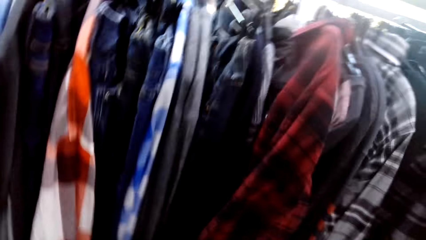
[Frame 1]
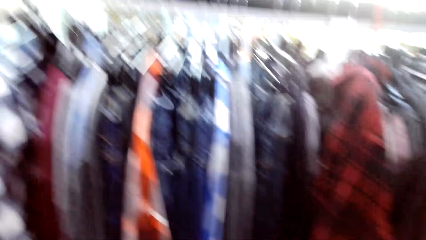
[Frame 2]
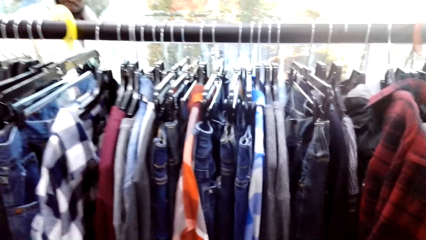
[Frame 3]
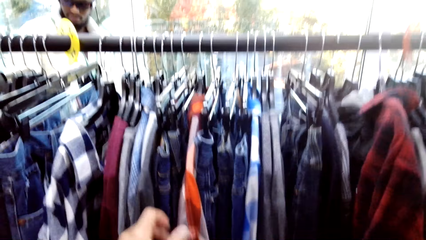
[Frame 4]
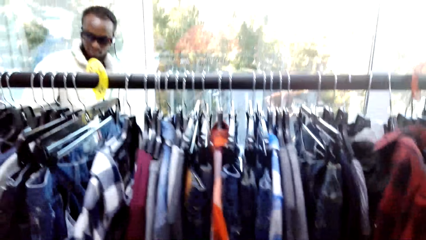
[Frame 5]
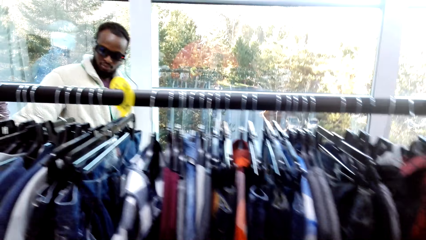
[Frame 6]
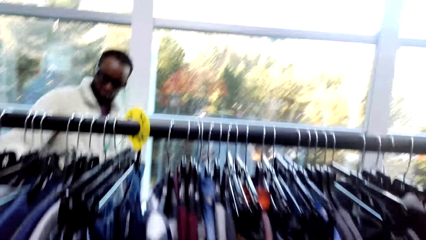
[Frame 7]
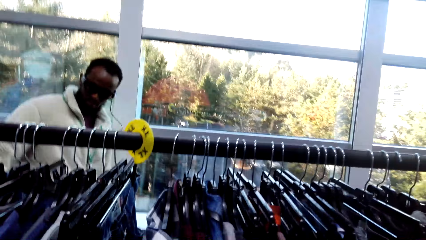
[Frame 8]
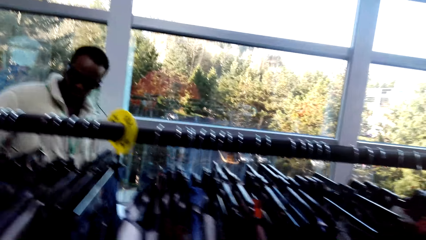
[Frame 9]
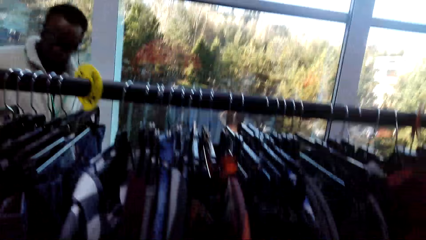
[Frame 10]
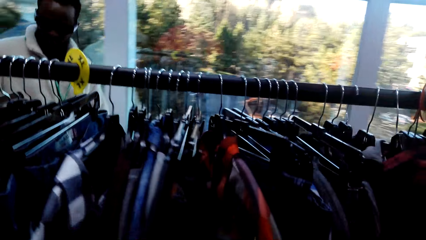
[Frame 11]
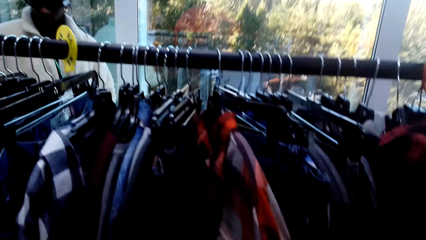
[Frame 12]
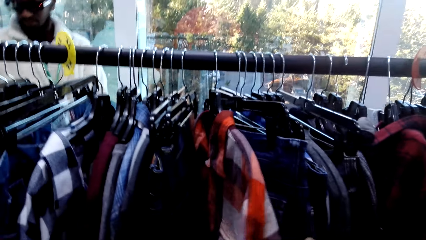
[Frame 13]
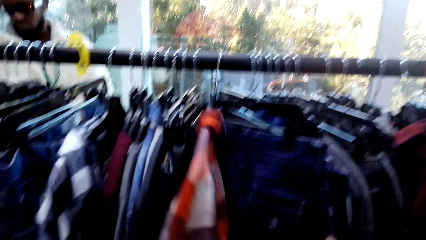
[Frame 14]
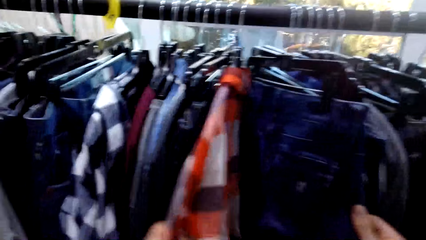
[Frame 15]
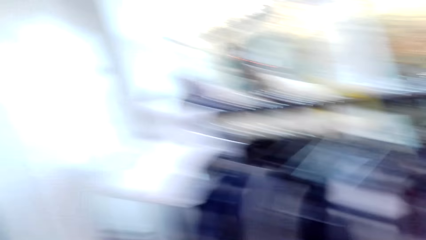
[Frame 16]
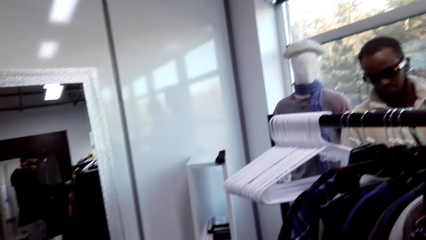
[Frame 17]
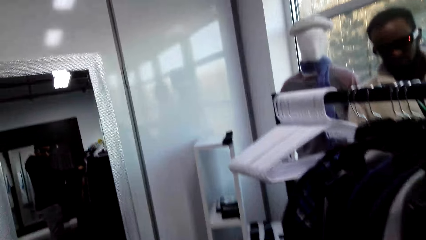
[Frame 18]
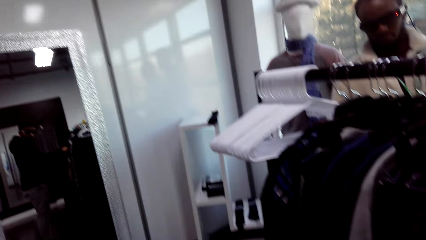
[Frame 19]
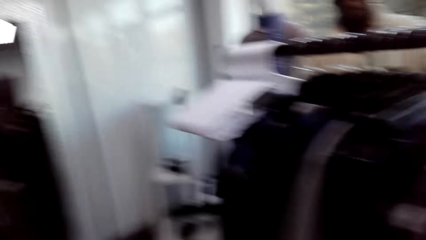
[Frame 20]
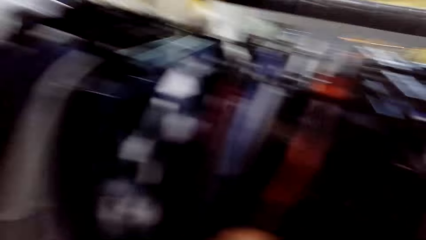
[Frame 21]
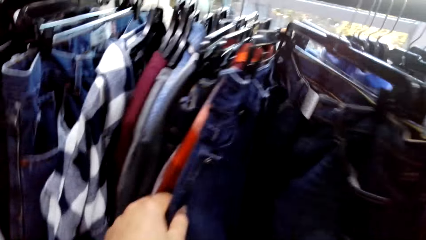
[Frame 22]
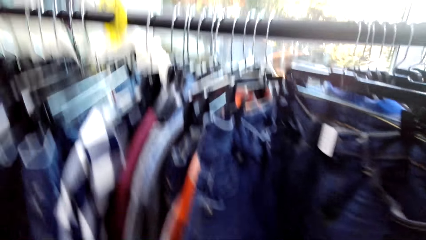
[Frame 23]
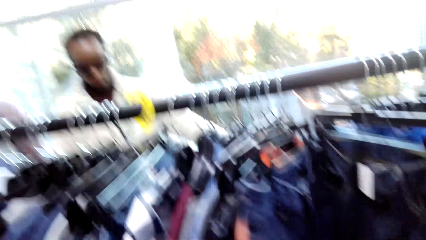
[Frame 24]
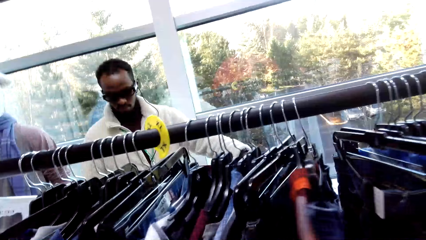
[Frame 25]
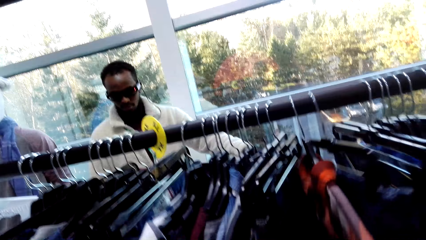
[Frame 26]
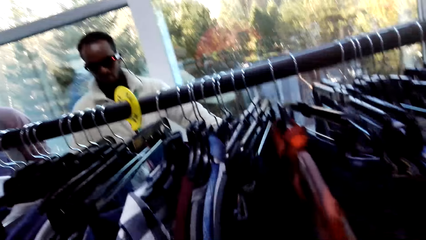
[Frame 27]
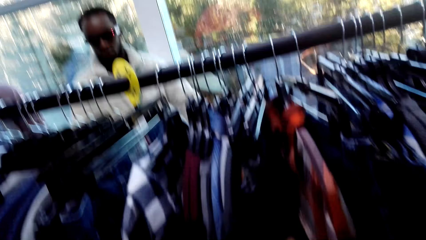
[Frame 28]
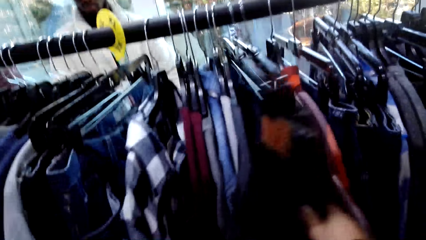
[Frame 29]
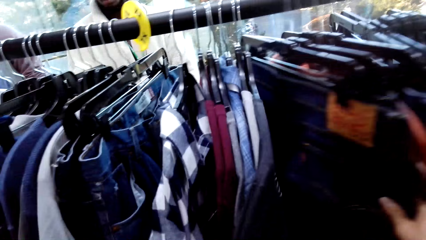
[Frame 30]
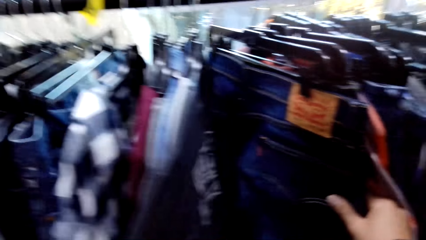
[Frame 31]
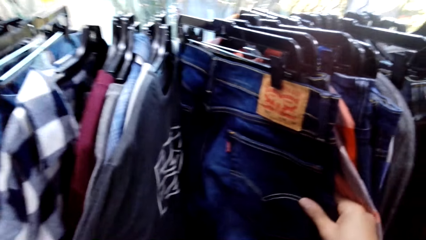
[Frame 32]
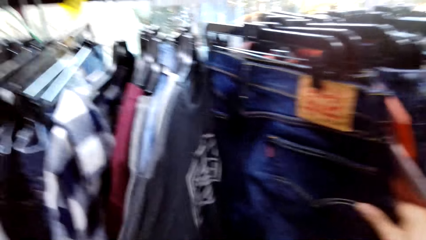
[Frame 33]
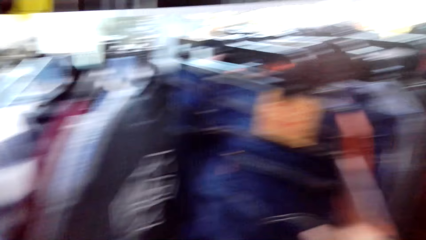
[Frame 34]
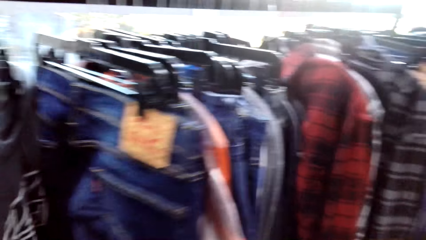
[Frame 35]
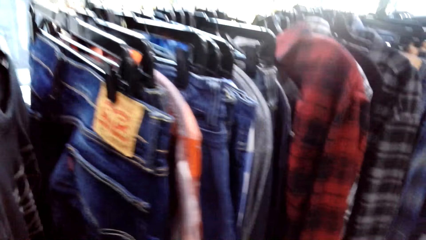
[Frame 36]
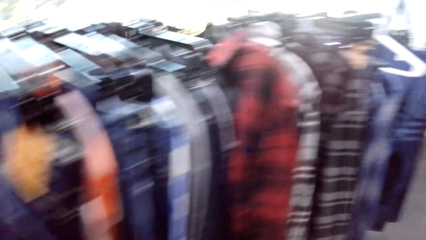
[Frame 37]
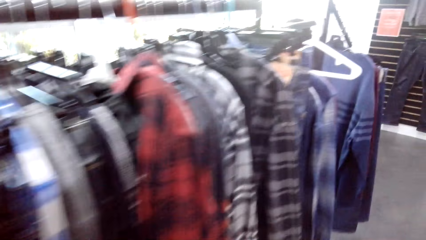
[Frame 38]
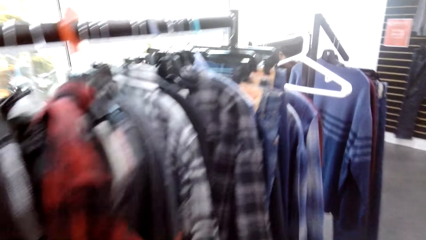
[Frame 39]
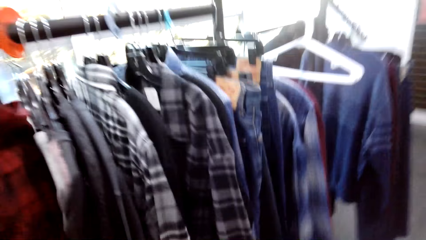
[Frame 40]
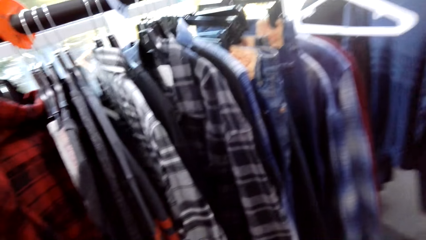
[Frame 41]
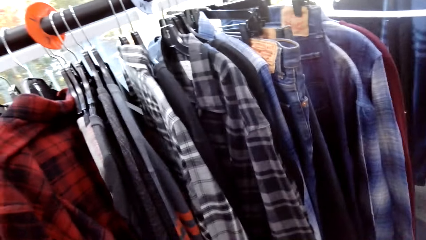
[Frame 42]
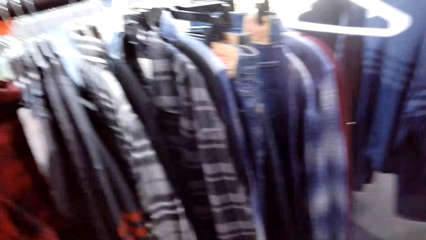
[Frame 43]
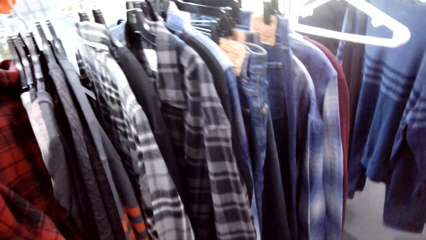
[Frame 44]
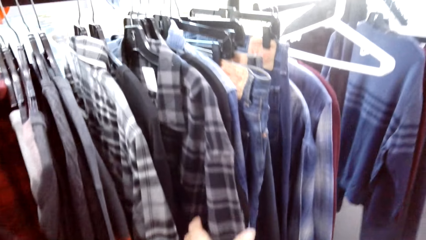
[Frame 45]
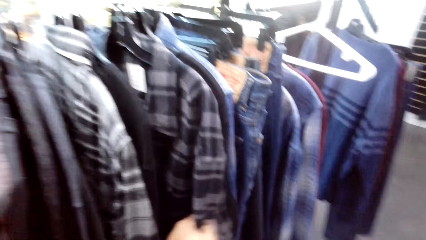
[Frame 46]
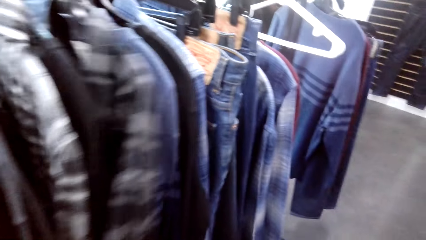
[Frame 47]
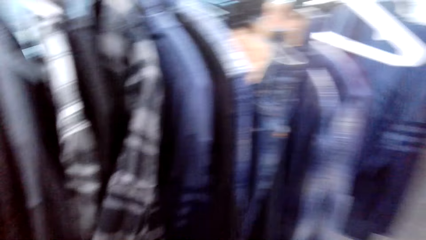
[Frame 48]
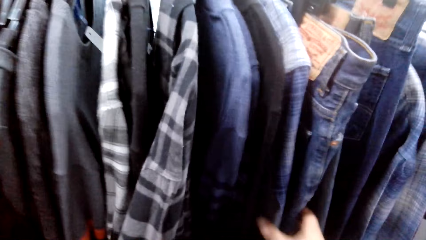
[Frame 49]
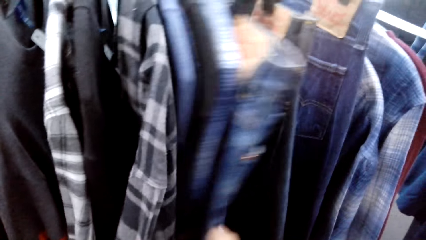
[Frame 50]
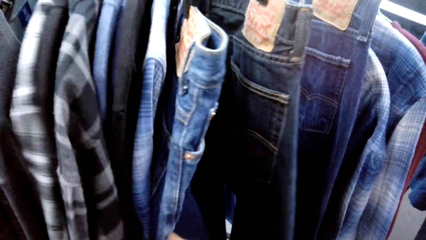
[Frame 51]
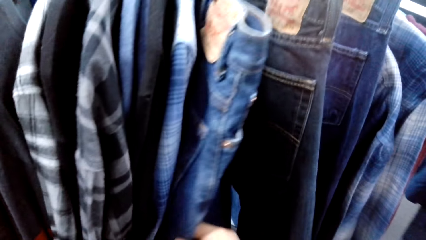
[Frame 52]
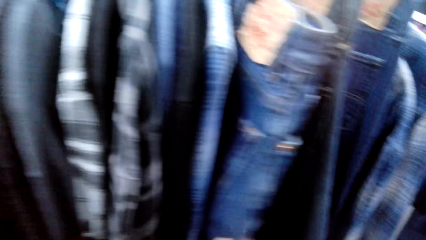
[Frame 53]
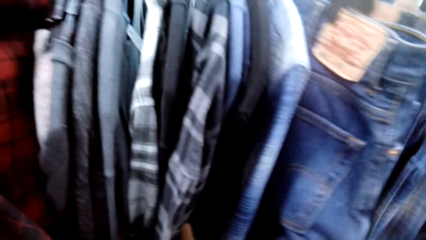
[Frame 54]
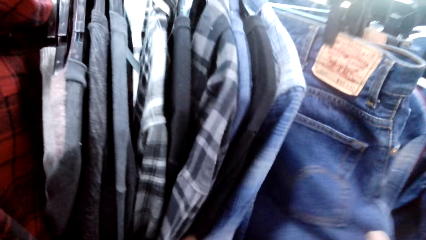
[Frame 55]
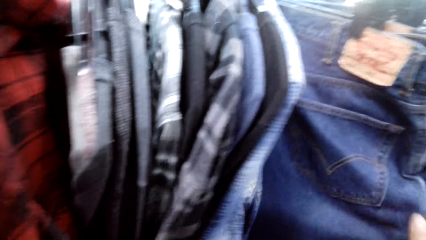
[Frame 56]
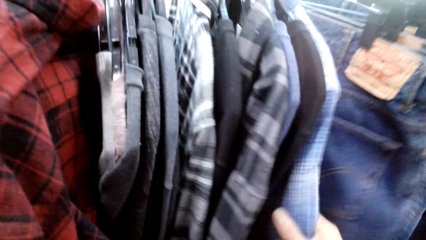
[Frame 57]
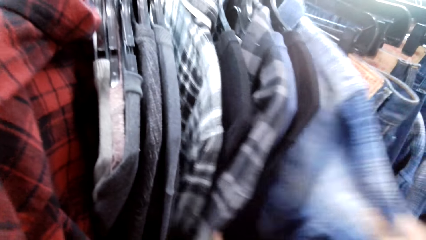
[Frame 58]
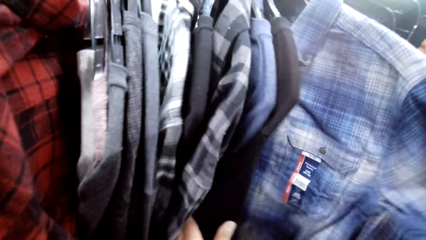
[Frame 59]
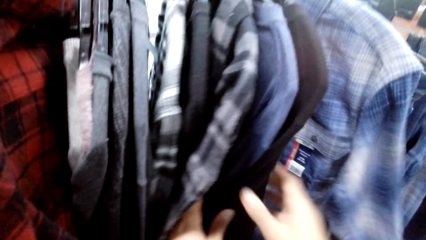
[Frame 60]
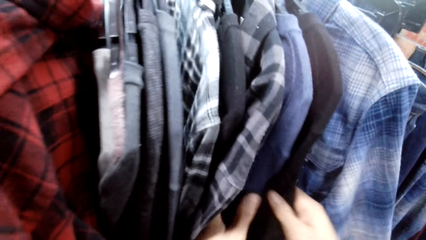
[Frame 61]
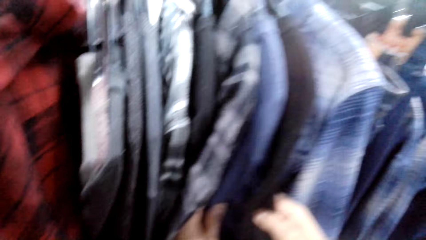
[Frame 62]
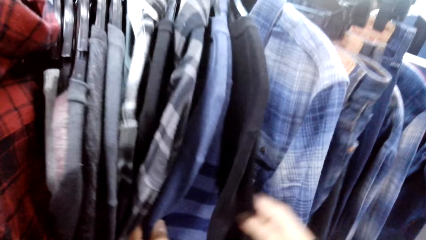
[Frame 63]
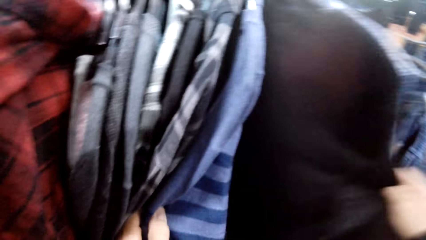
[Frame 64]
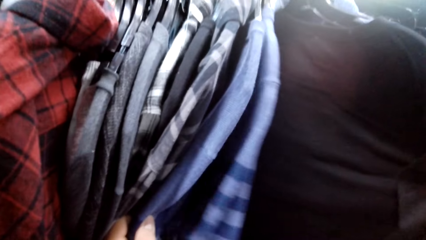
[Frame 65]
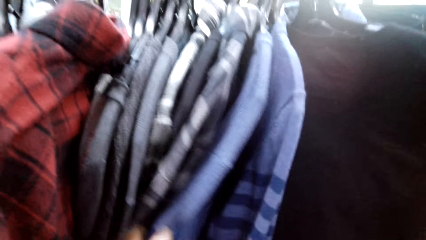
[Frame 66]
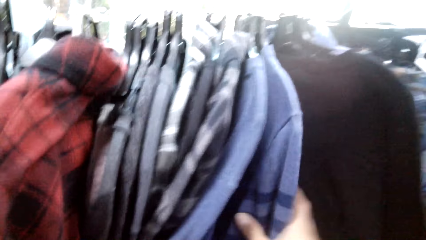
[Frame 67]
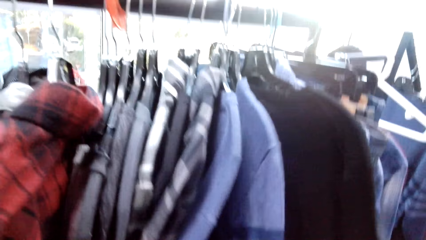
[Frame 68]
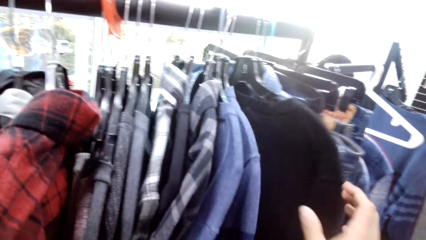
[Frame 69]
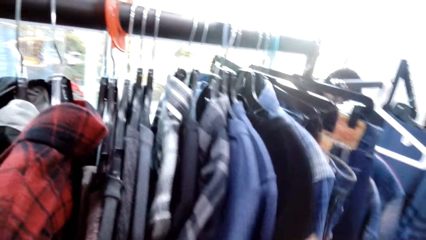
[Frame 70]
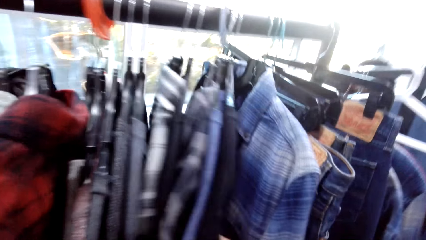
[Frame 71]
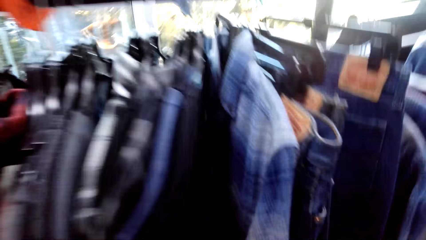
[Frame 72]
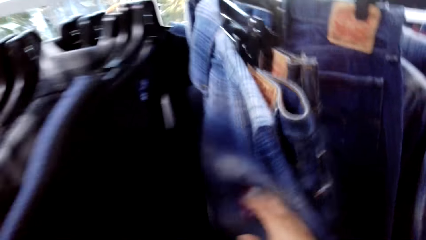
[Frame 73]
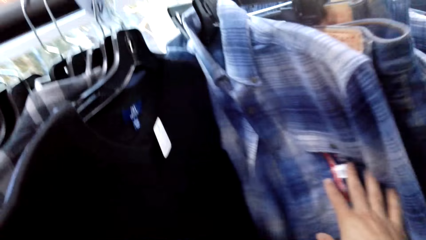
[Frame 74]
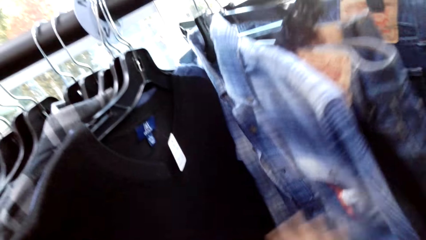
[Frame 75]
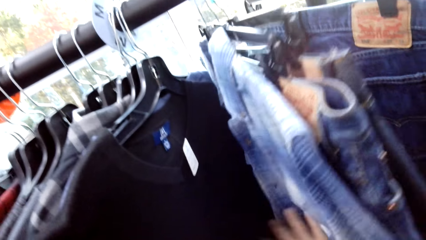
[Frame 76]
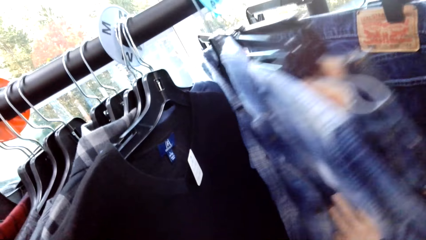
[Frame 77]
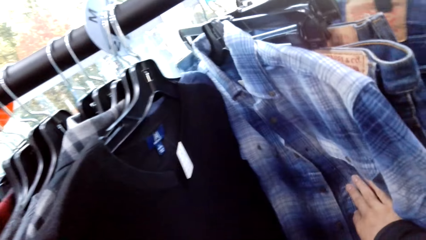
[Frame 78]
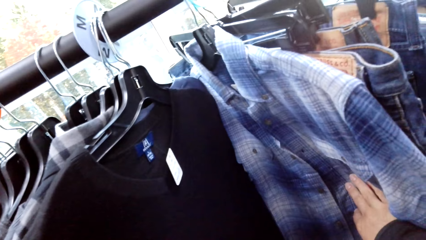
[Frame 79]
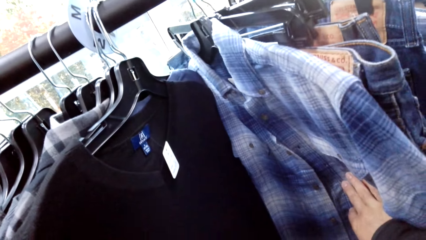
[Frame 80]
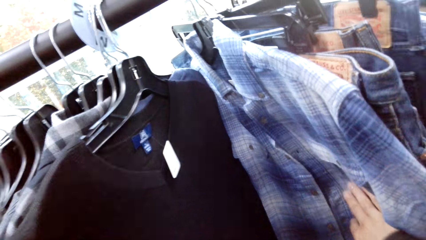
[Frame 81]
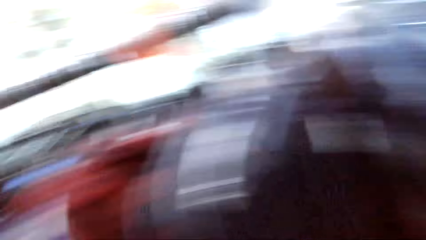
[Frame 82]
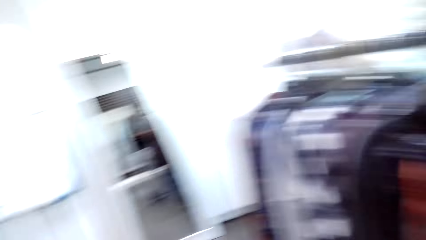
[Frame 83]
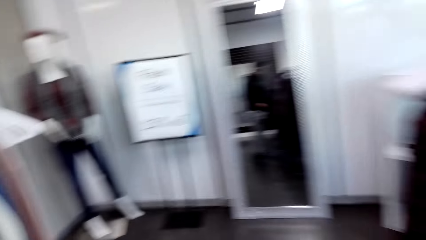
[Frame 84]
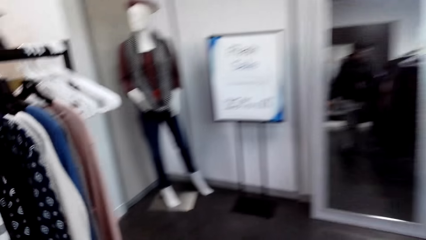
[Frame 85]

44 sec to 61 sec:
A person stares at clothes on the rack. The camera wearer touches the shirts. They look around and hold clothes on the rack. The person holds a cloth on the rack. The camera wearer holds the clothes on the rack. They touch the trousers. They move around the room. They hold the clothes on the rack. They touch the trousers. They touch the sweater. They look around.
